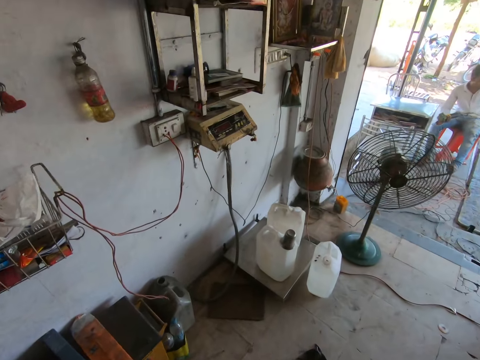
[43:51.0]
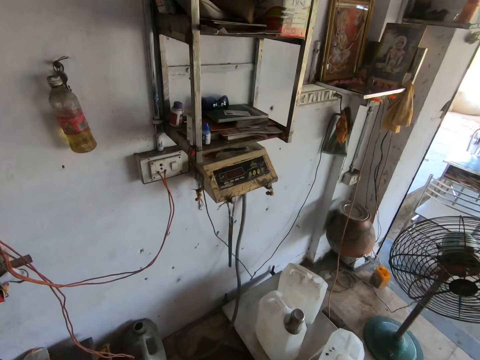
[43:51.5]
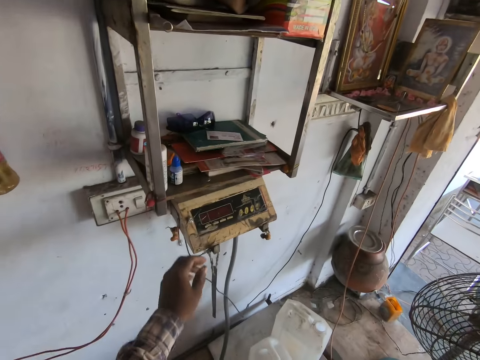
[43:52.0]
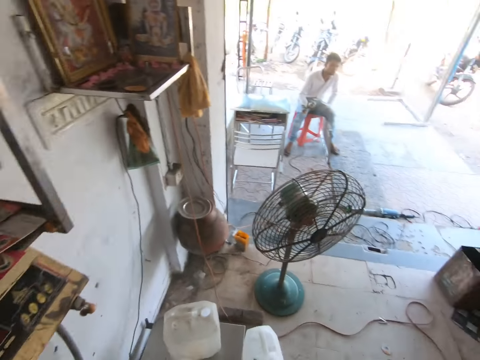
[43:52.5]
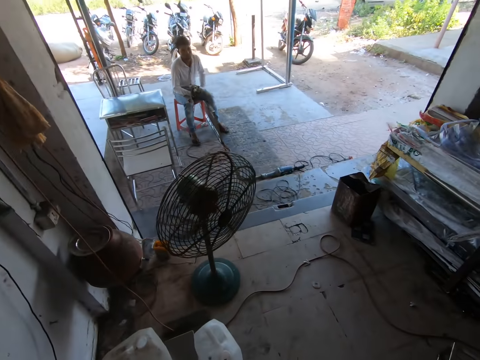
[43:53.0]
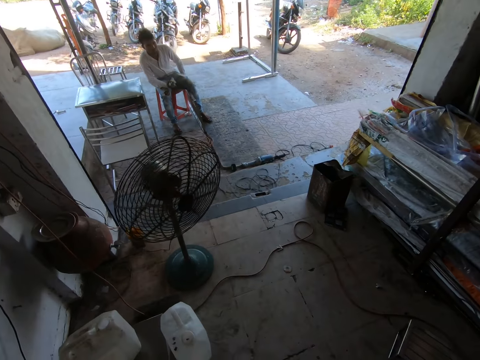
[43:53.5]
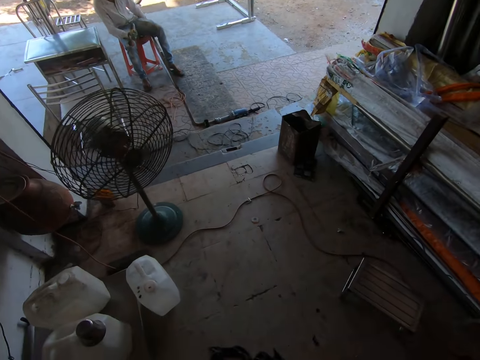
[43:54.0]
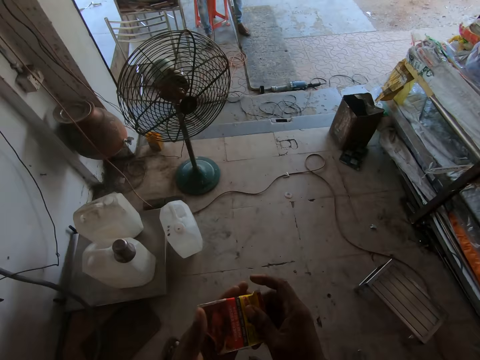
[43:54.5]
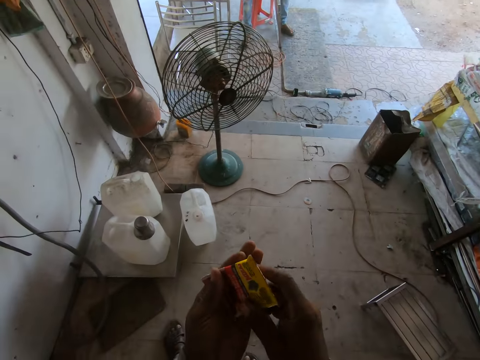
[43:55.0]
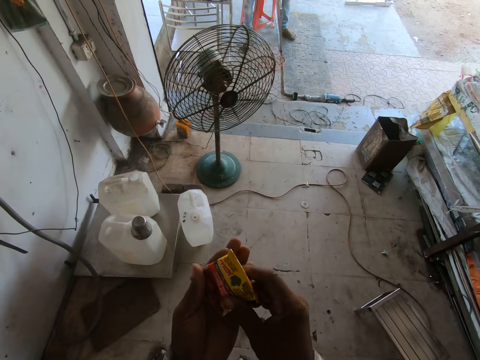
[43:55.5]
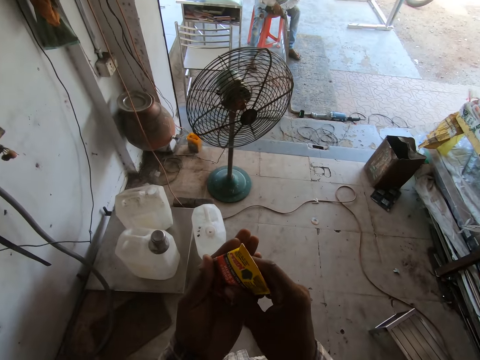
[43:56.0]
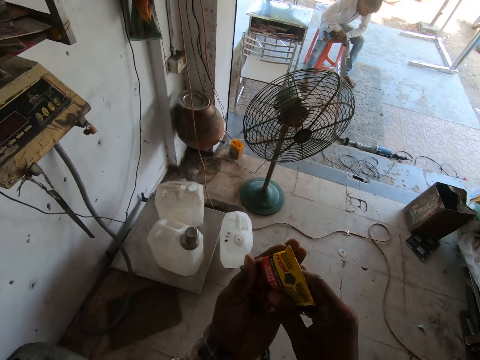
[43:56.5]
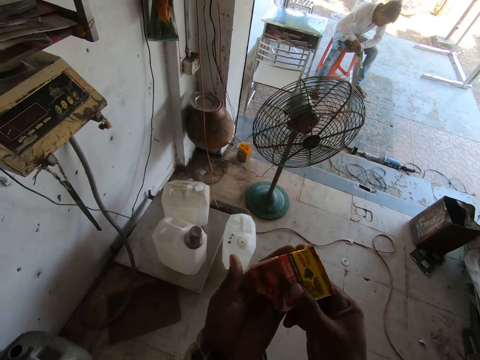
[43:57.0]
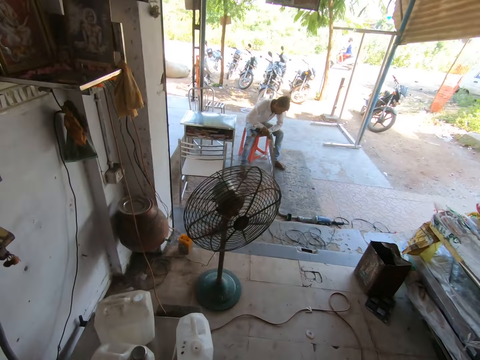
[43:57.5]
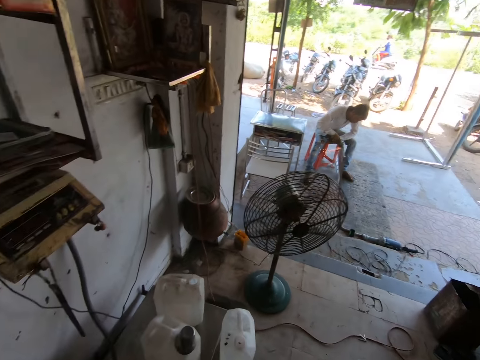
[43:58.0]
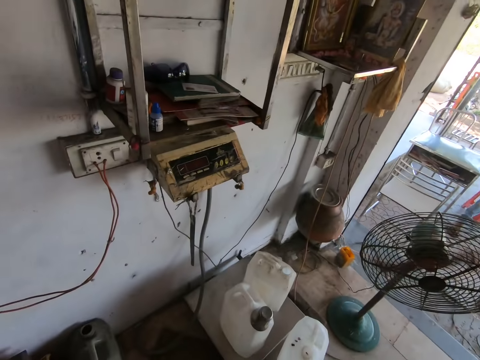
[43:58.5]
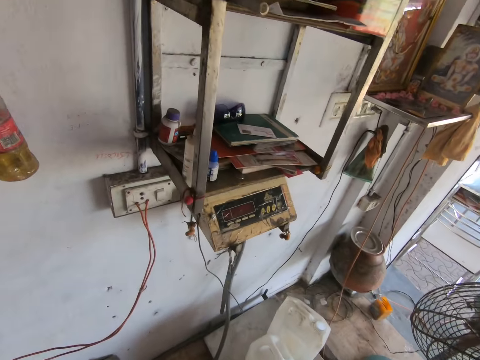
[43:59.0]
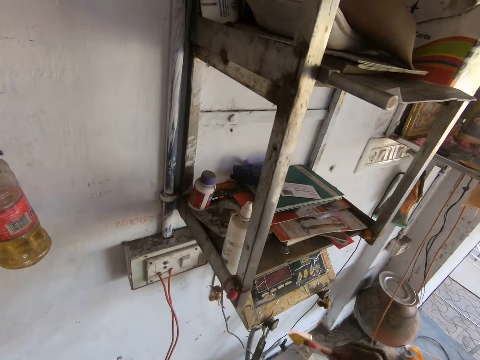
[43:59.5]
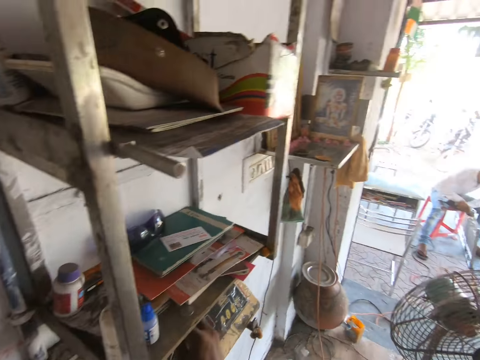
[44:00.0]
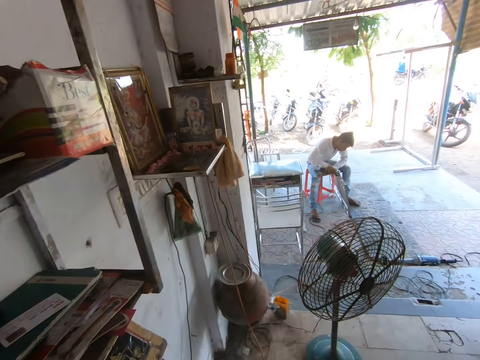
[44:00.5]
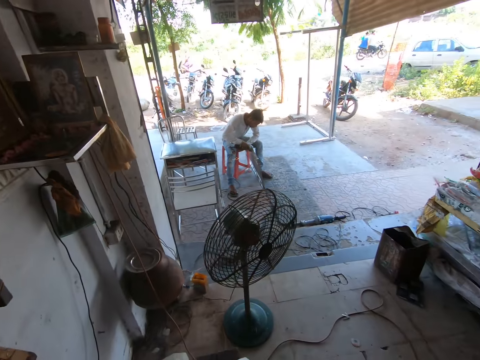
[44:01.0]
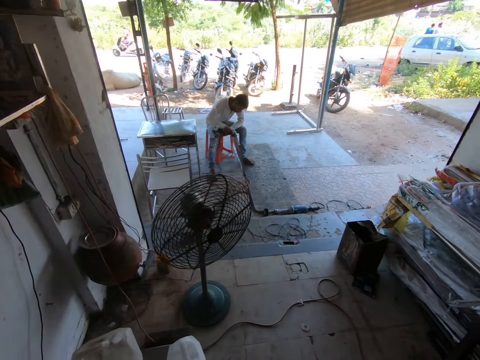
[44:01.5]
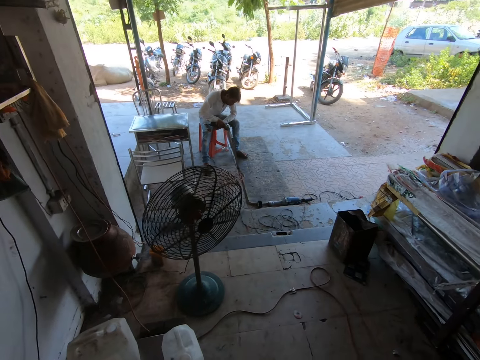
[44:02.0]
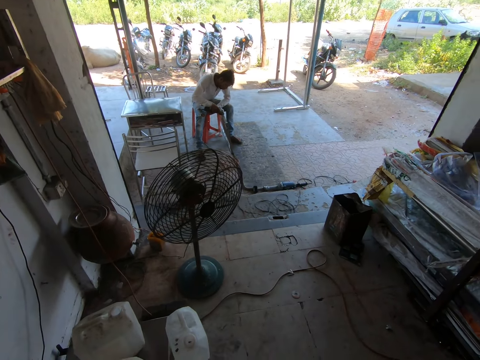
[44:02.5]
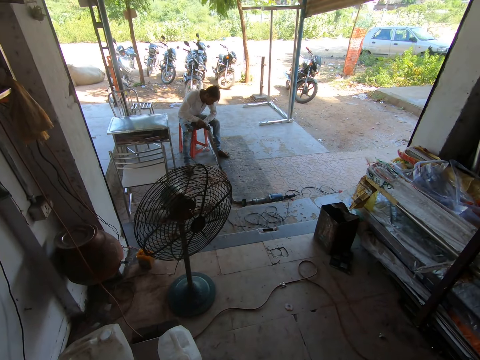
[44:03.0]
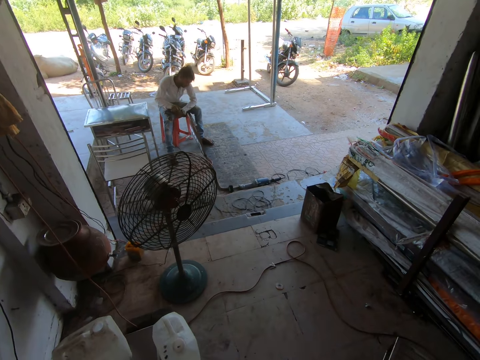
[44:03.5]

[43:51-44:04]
The camera wearer picks up a packet. They hold something. They remove powder from the packet. They store the packet.

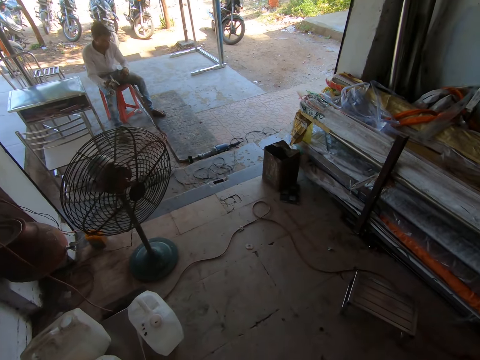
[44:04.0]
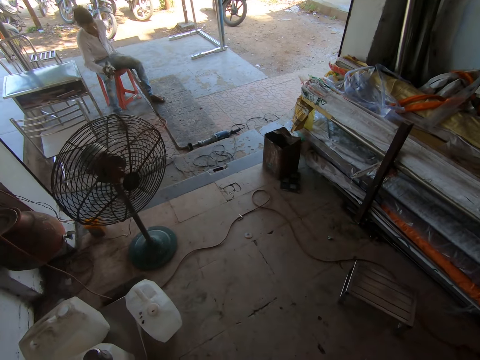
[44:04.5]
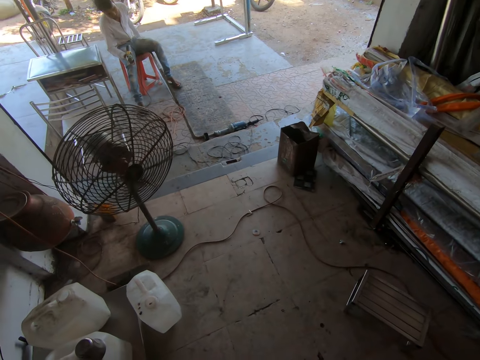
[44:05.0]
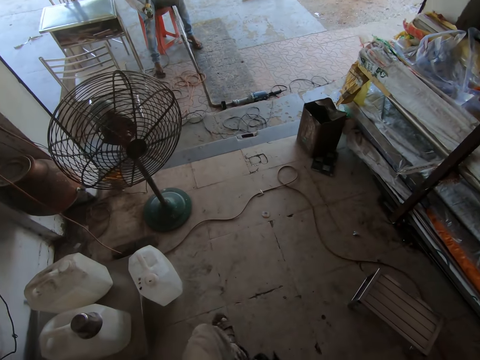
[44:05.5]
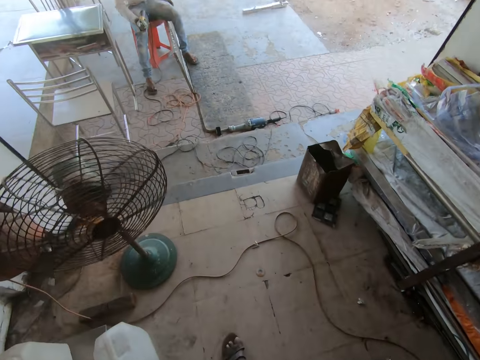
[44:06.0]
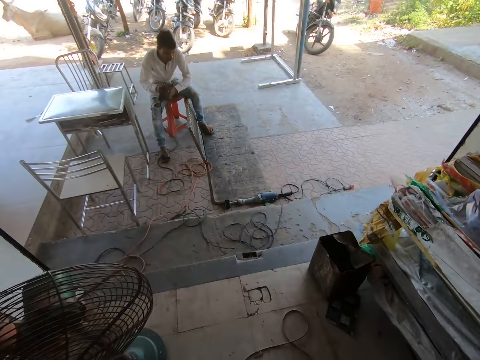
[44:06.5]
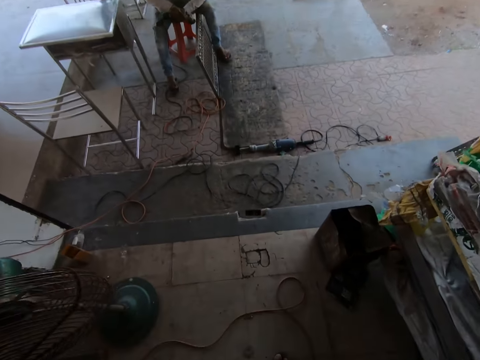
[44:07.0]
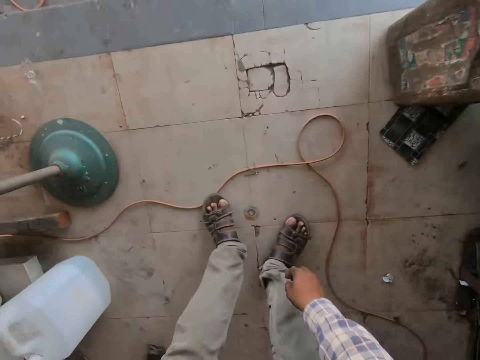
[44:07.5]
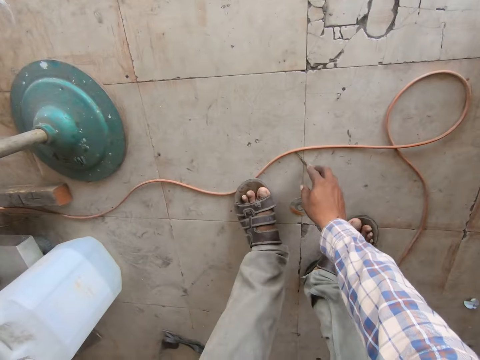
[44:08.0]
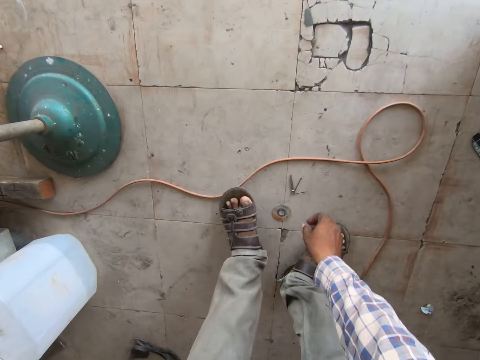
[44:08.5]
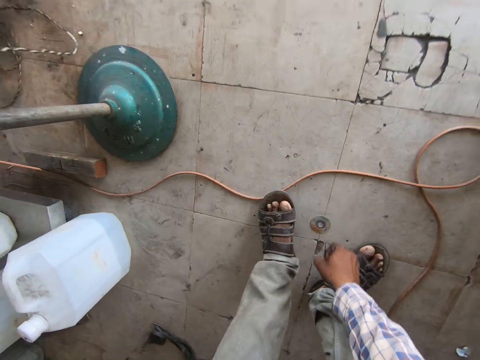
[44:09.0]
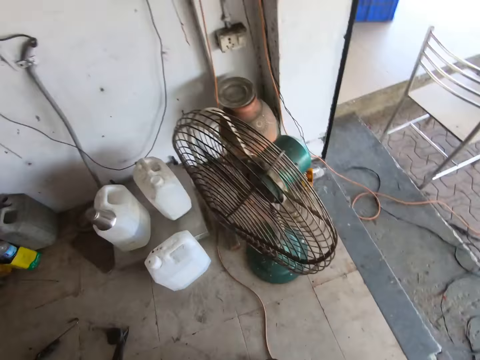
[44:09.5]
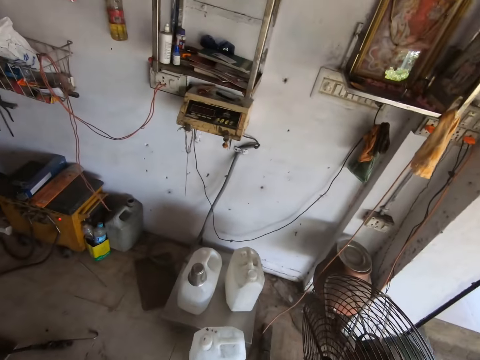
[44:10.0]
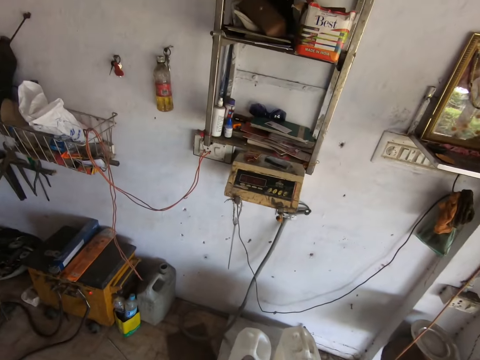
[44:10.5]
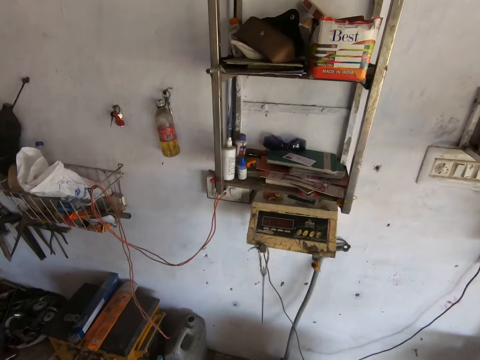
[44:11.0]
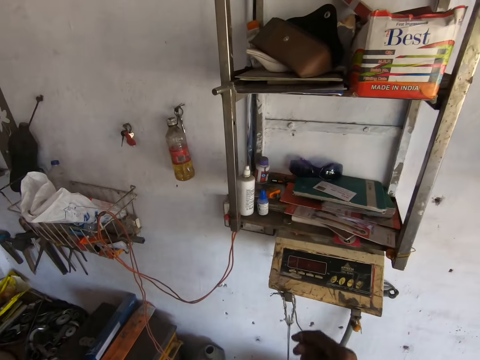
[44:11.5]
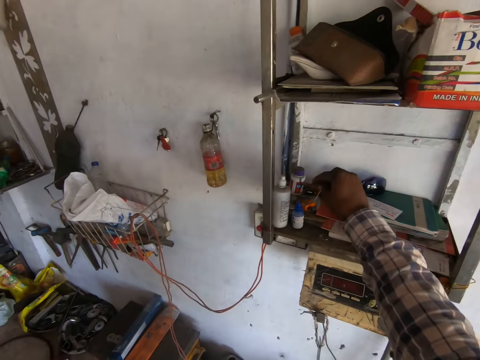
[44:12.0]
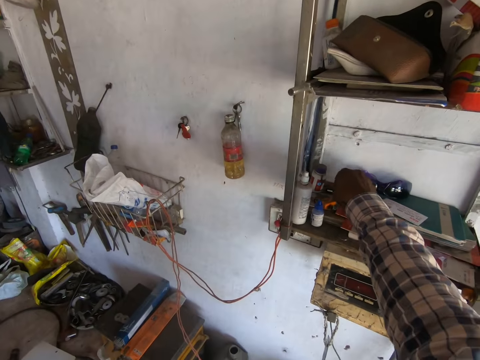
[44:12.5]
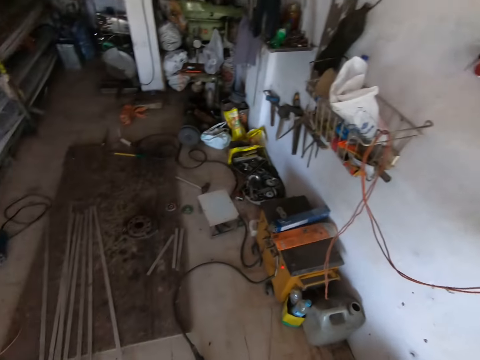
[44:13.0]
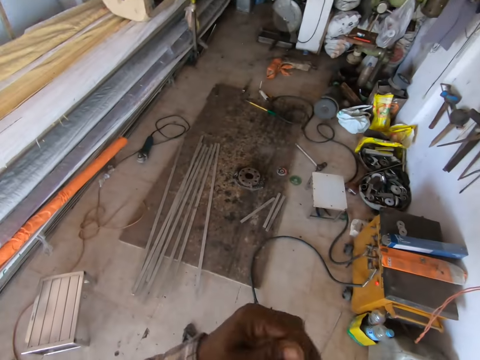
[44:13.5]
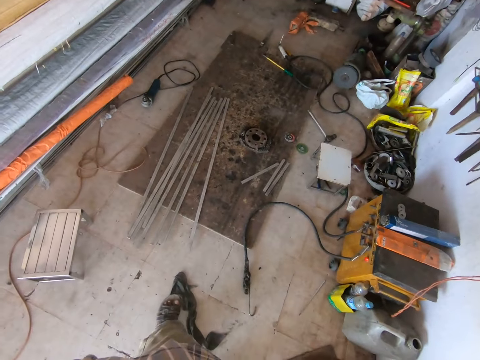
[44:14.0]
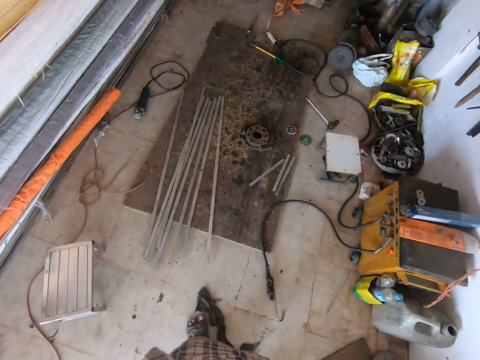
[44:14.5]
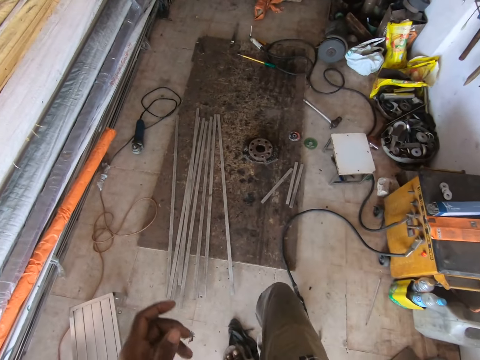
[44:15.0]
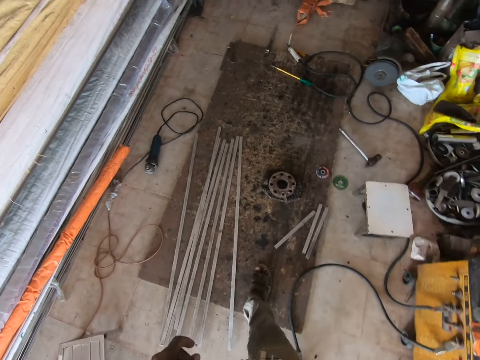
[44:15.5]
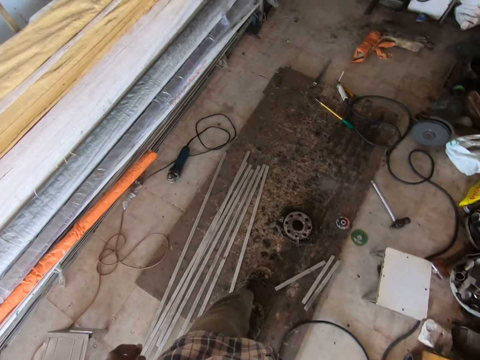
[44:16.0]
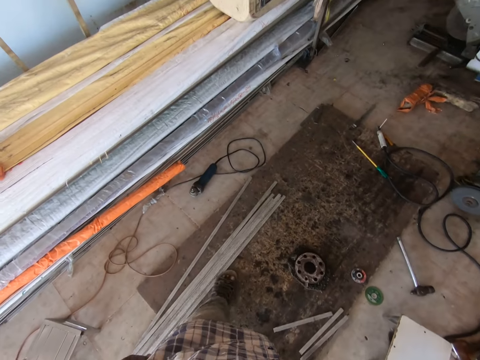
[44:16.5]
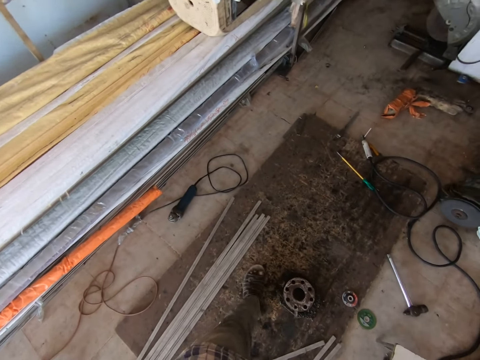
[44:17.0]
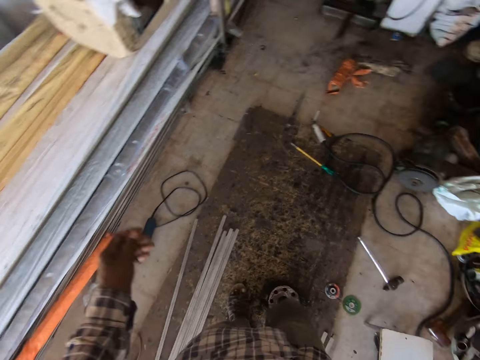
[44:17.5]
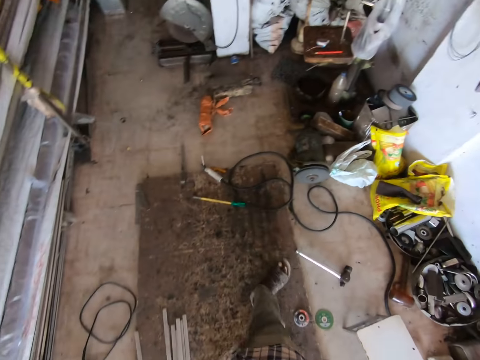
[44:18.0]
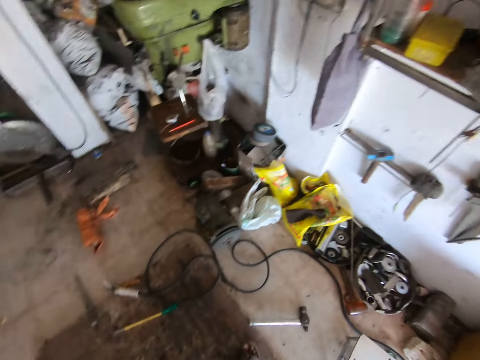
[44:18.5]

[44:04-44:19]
The camera wearer walks around the workshop. He walks outside. He picks up the nail cutter on the floor. He puts the nail cutter on the shelf. He walks around the workshop. He moves the metal pieces away with his left leg.
